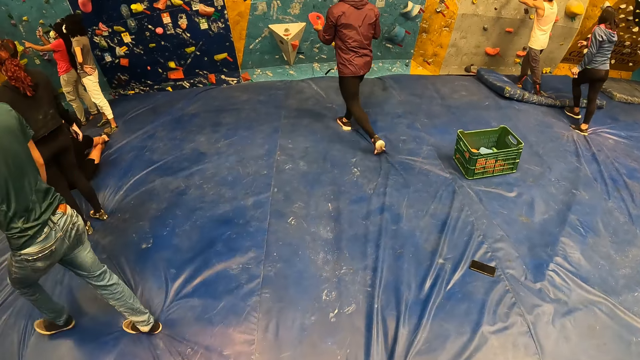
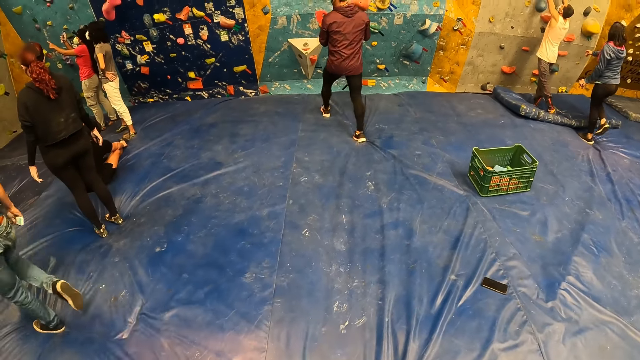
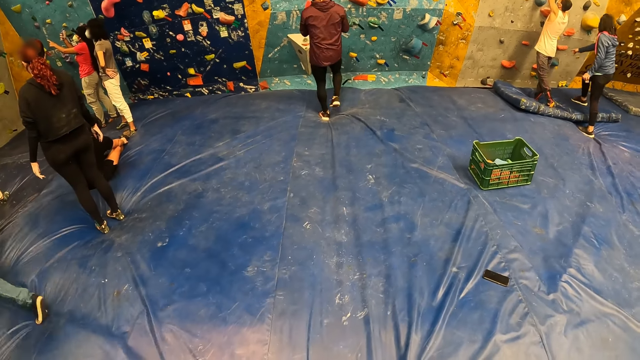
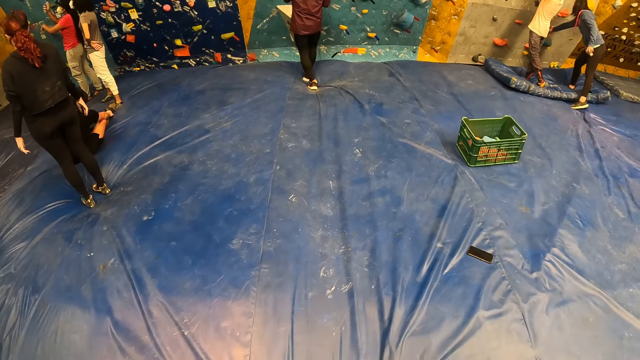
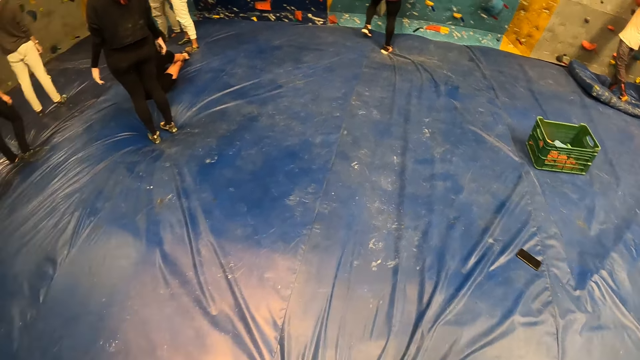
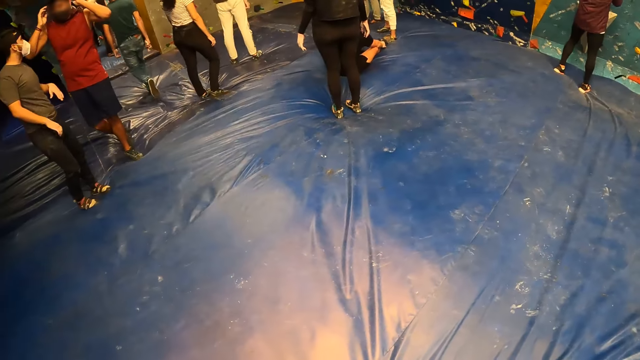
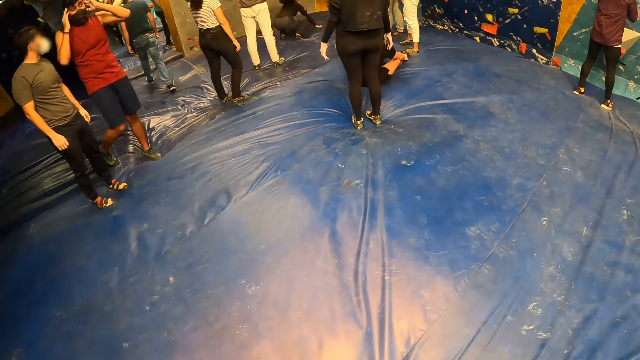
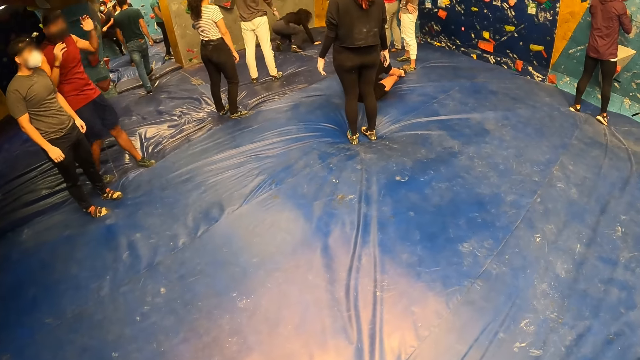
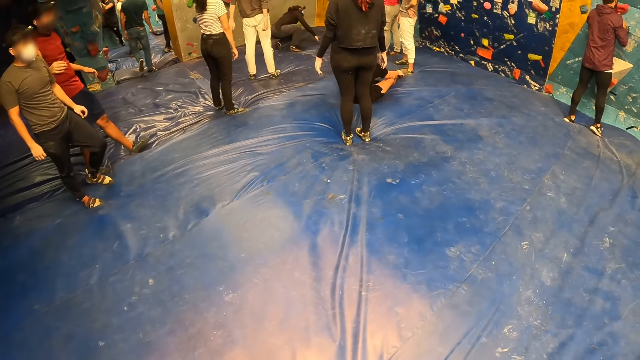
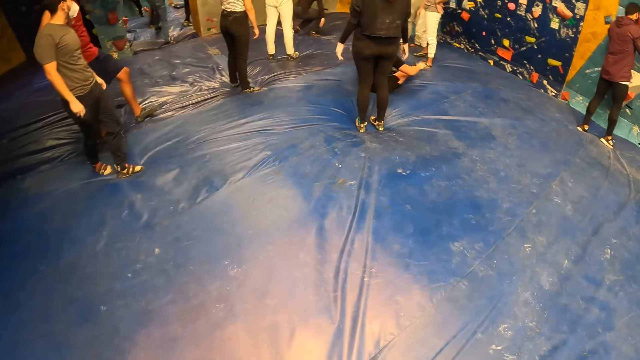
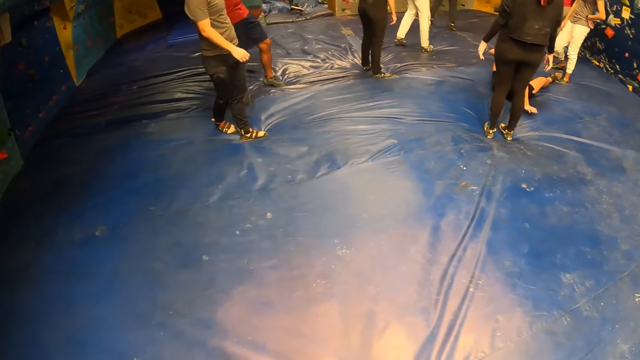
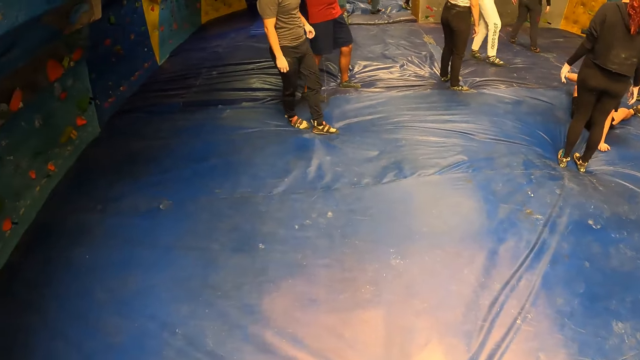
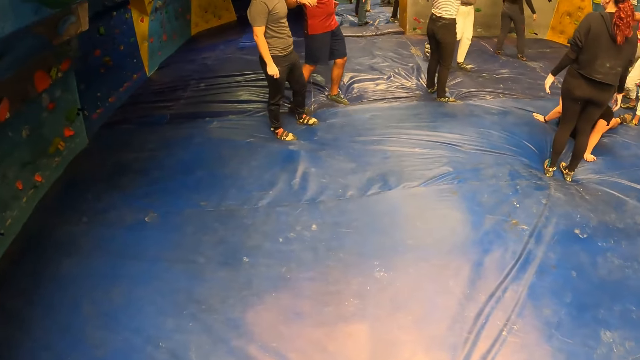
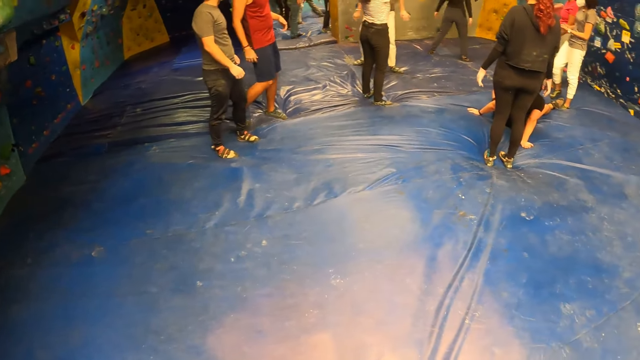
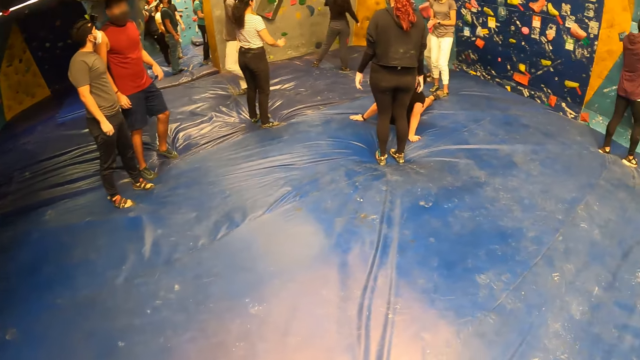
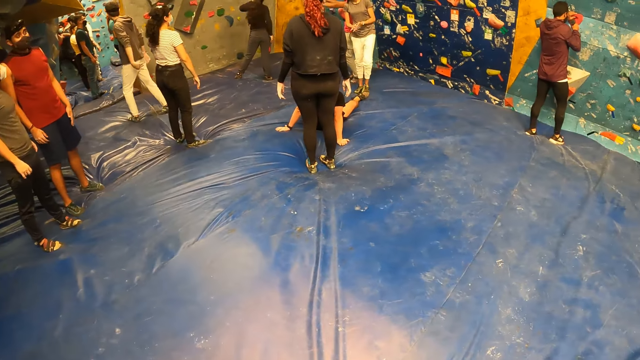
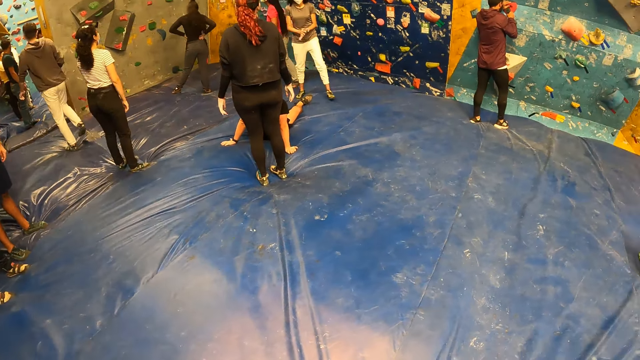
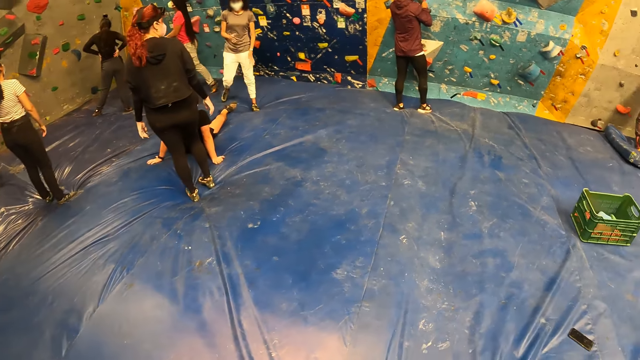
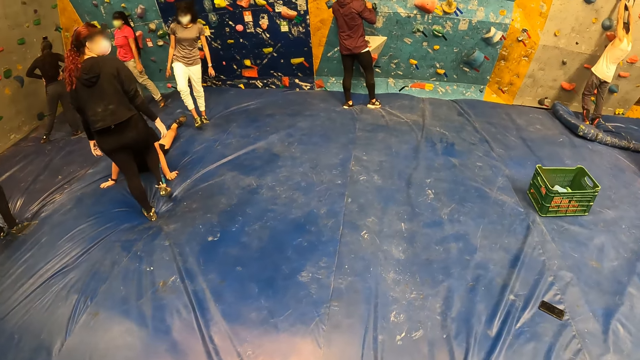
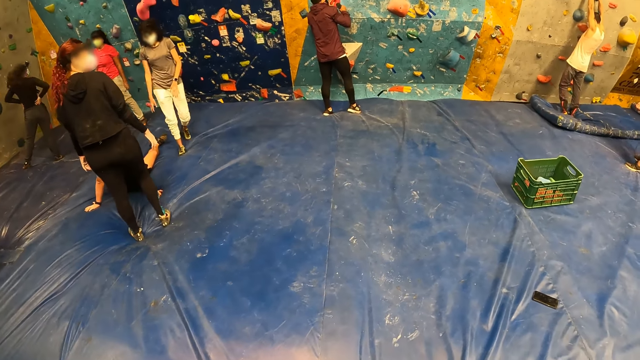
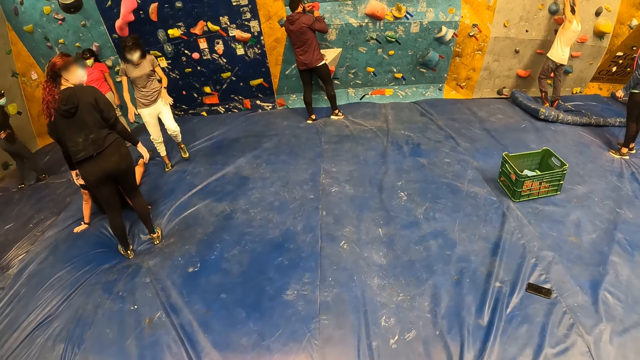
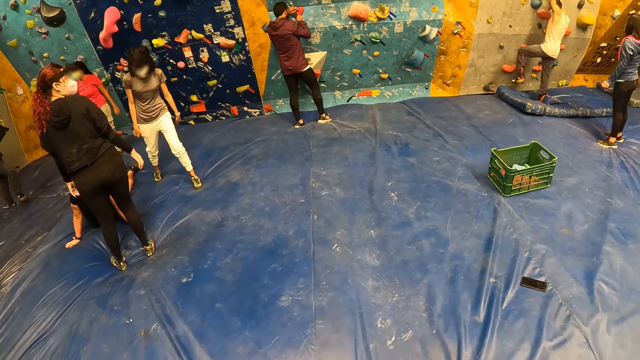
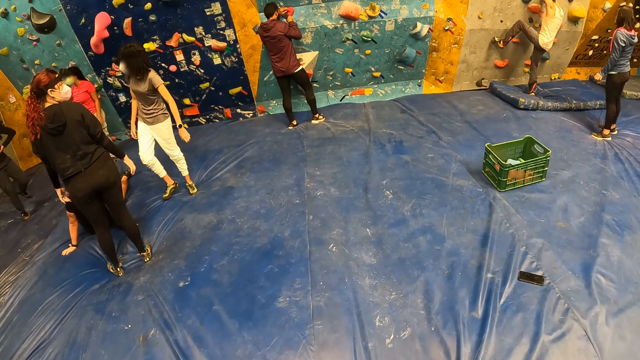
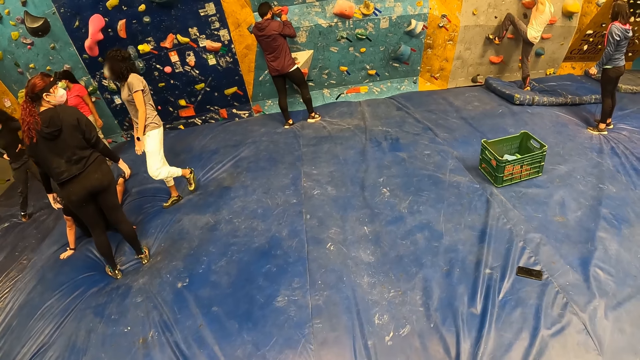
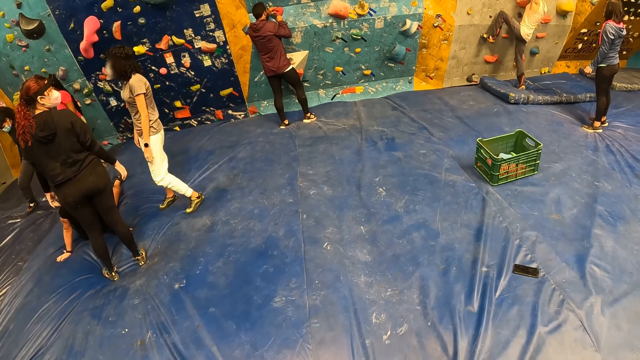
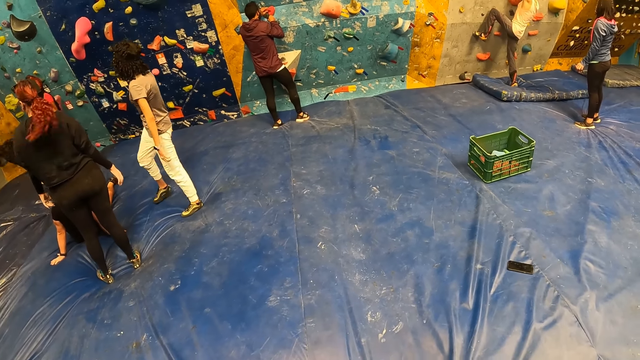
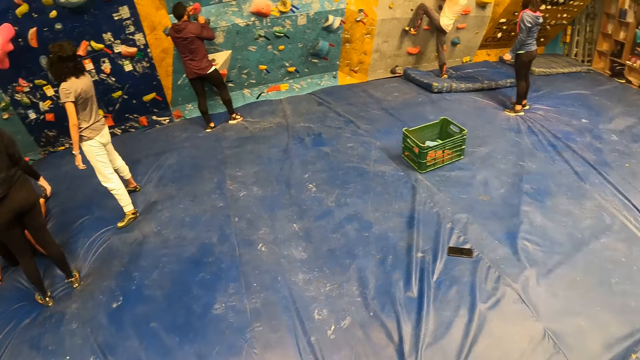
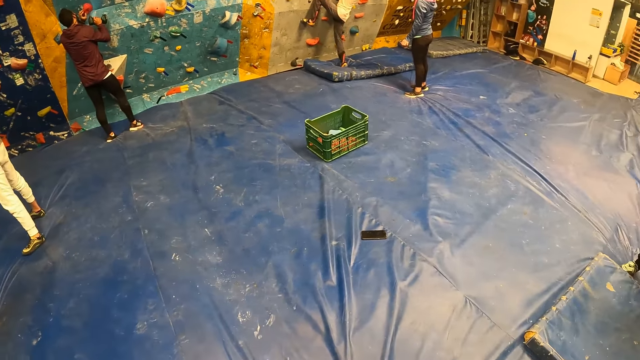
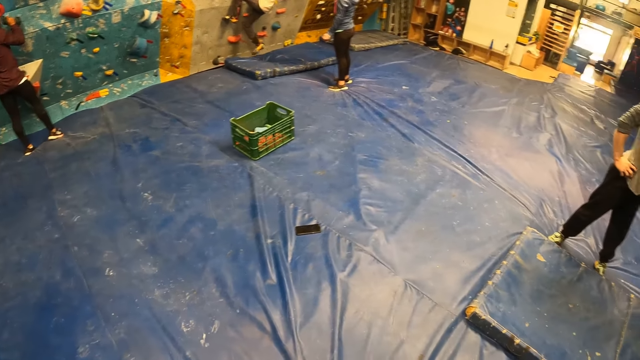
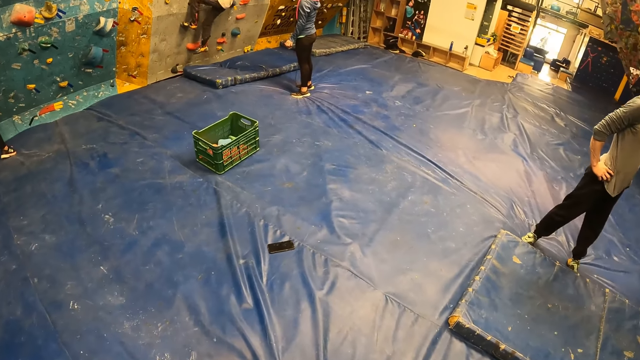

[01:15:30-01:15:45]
A man walks around a room. The camera wearer looks around the room. A lady walks around the room. Another lady walks around the room. The camera wearer looks around the room.

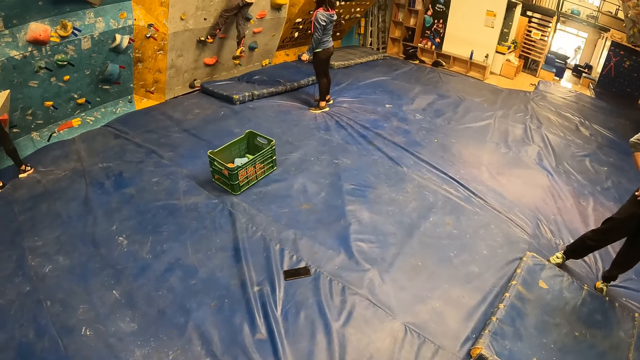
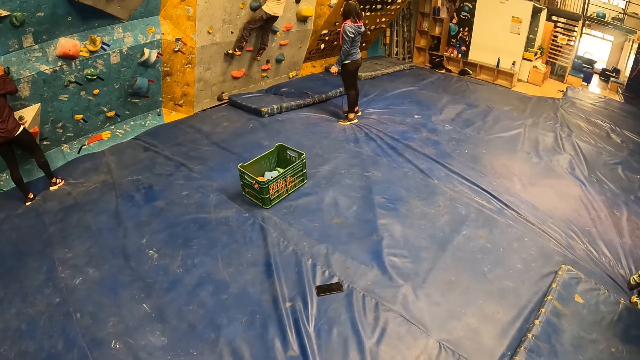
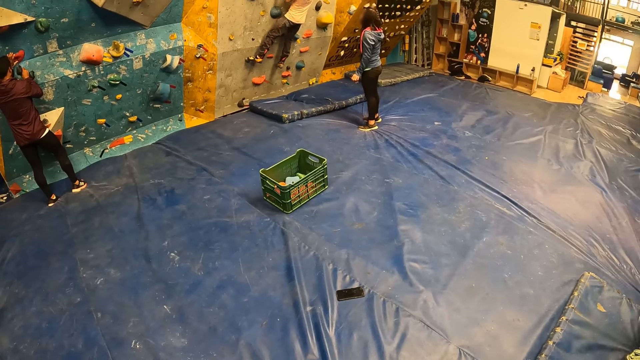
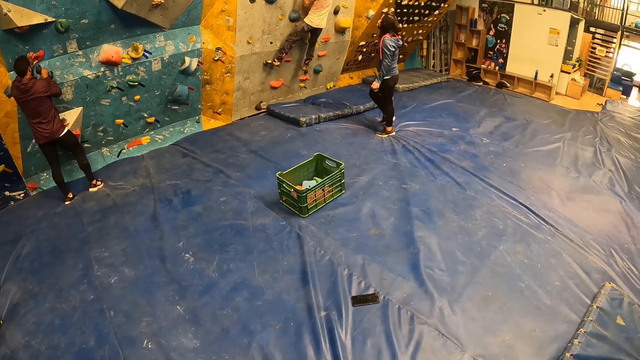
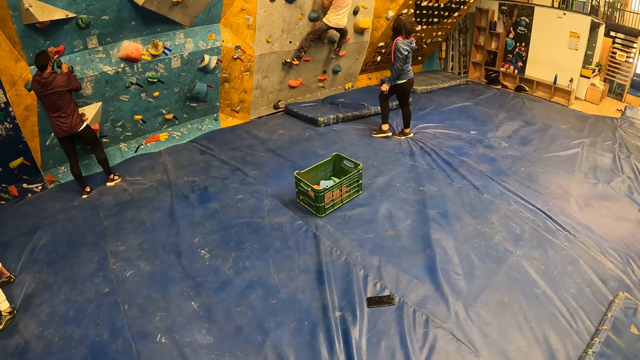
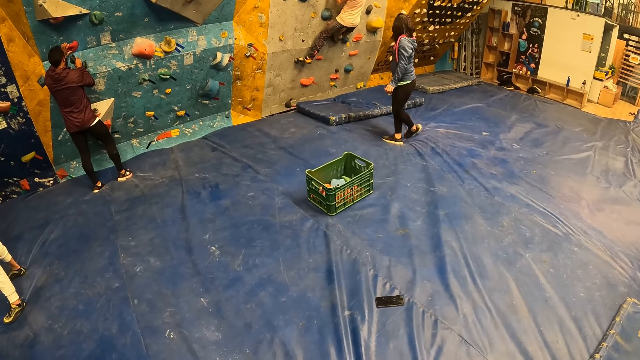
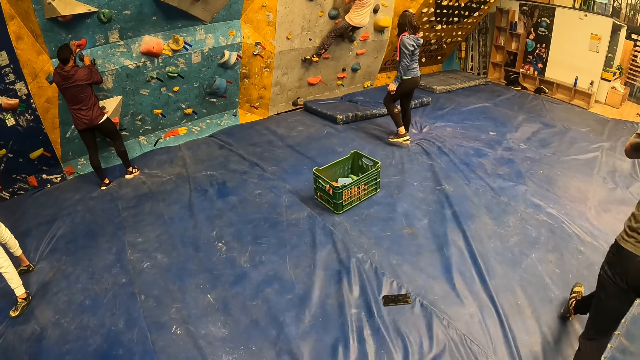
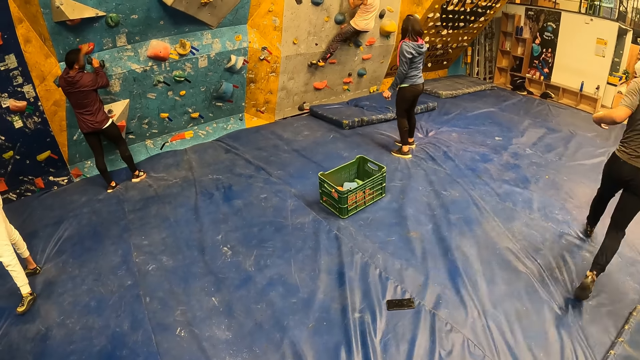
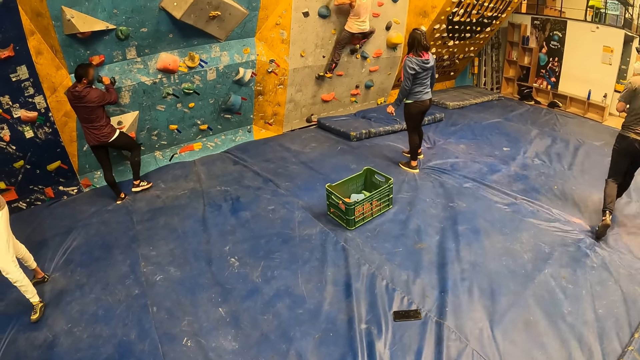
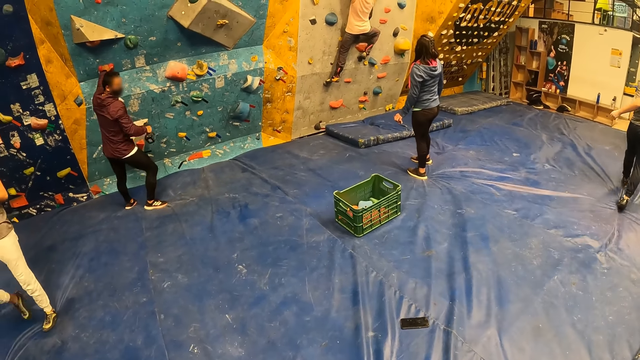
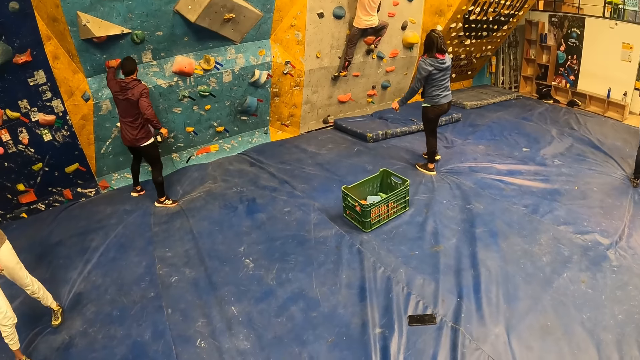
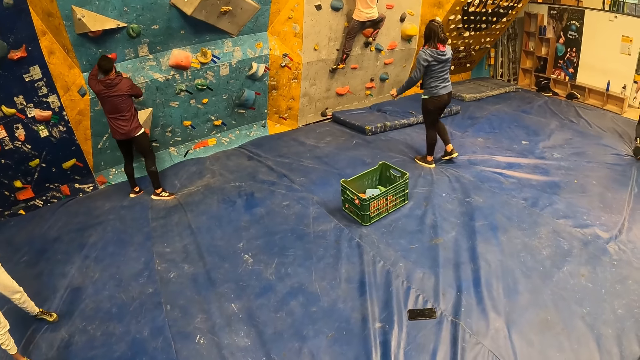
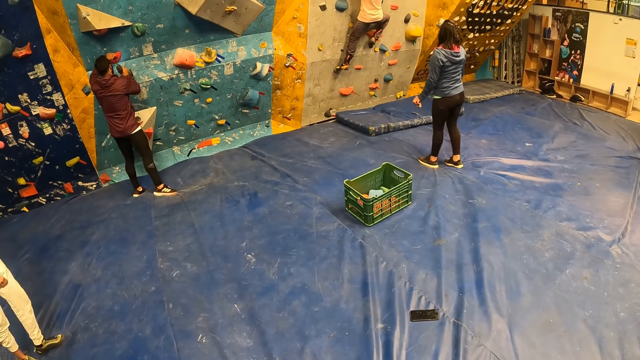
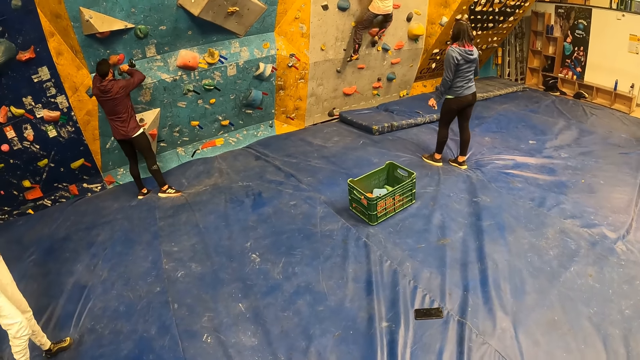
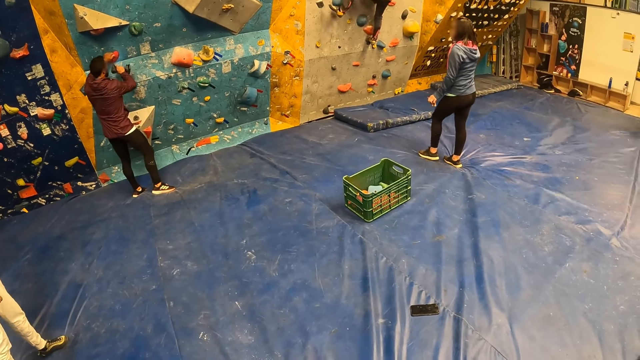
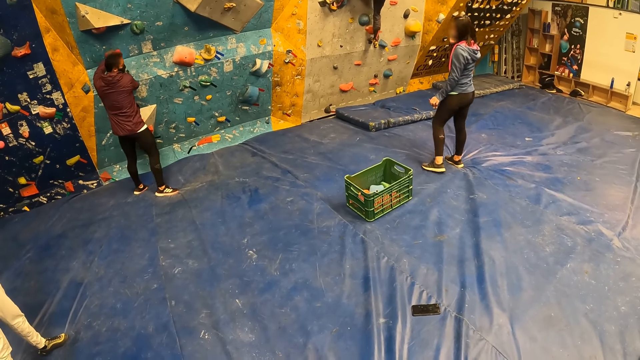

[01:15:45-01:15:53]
A man climbs on a wall. The camera wearer looks around a room.
